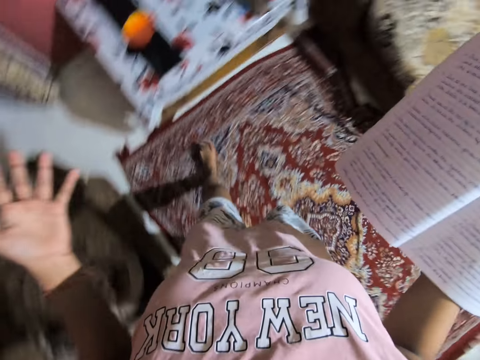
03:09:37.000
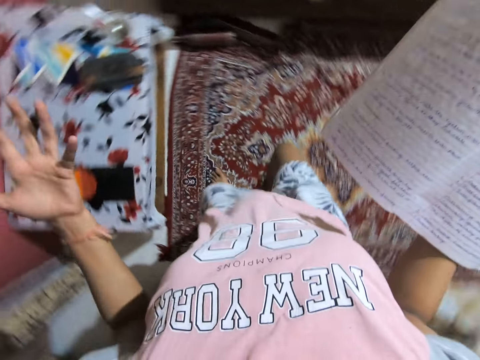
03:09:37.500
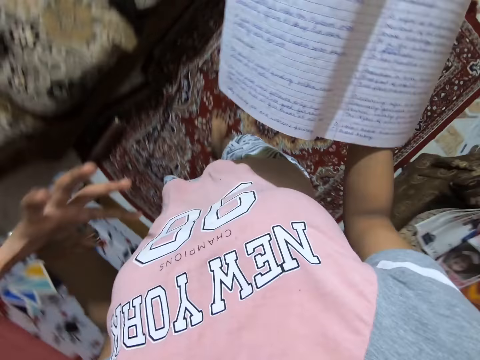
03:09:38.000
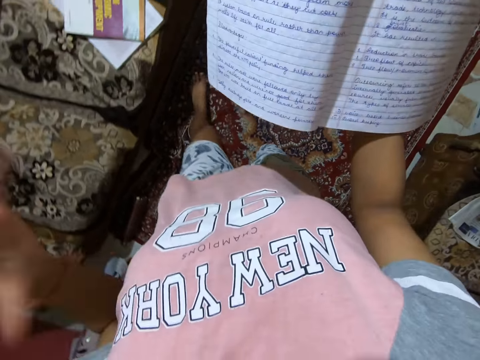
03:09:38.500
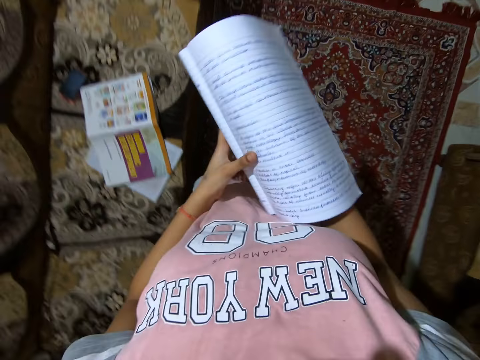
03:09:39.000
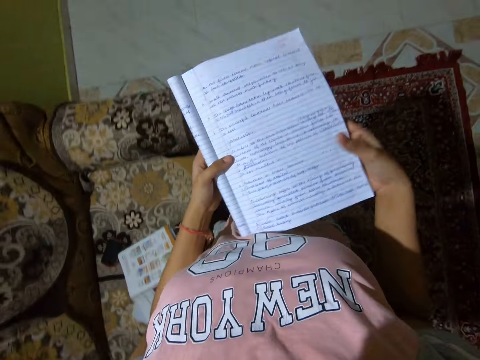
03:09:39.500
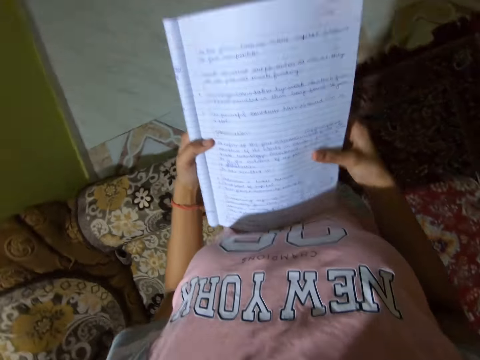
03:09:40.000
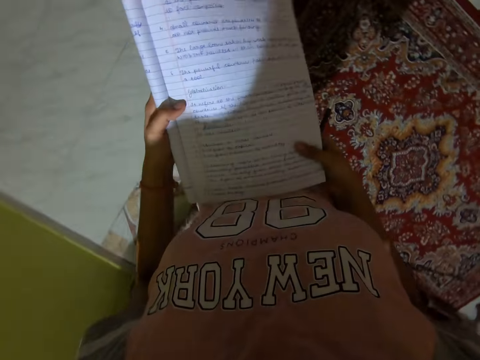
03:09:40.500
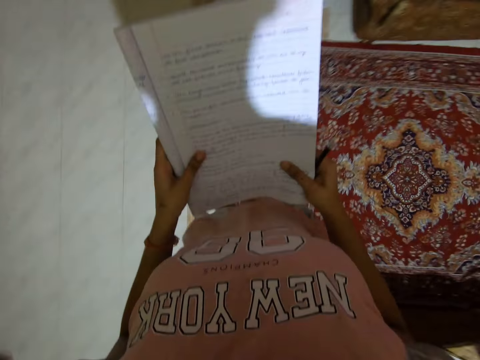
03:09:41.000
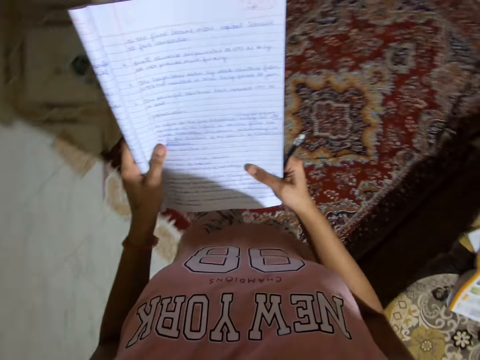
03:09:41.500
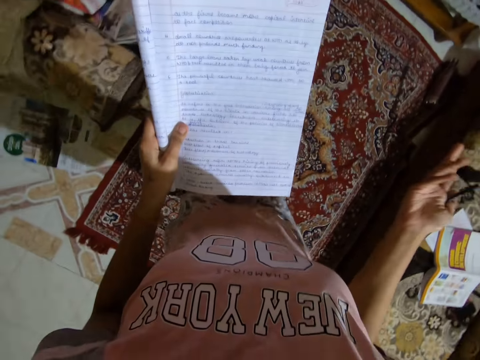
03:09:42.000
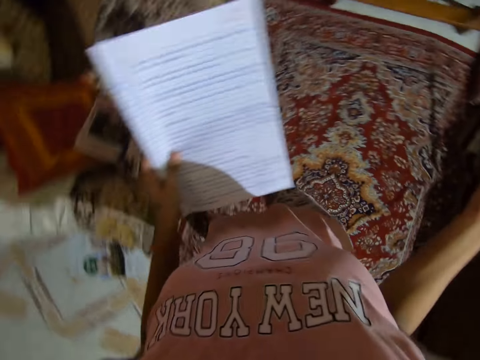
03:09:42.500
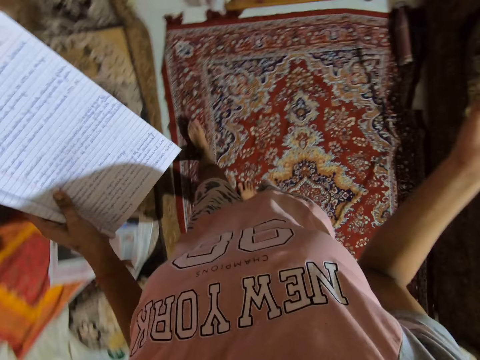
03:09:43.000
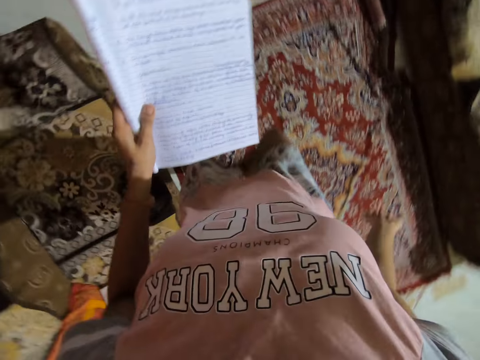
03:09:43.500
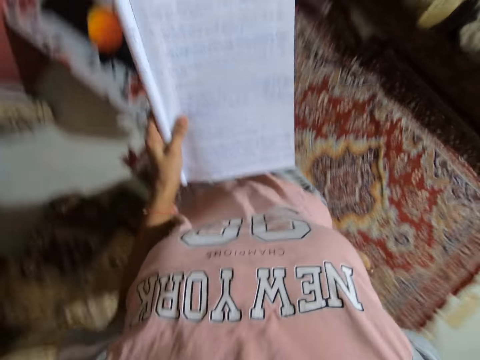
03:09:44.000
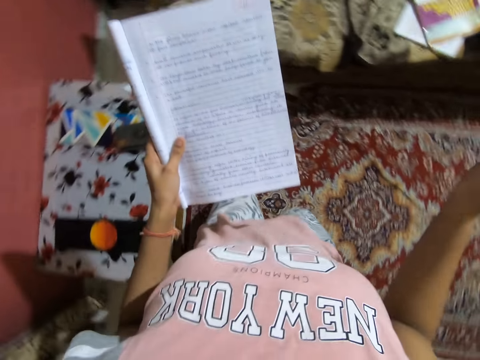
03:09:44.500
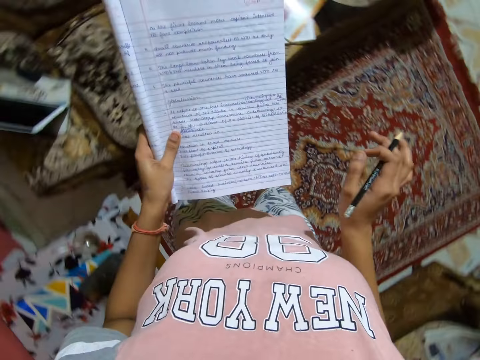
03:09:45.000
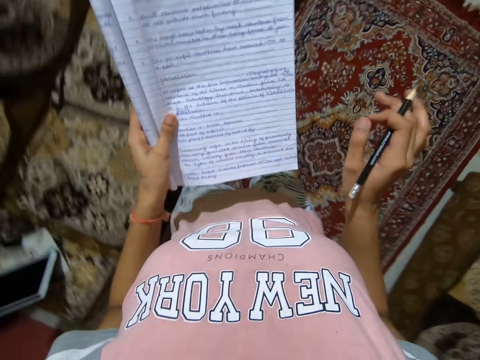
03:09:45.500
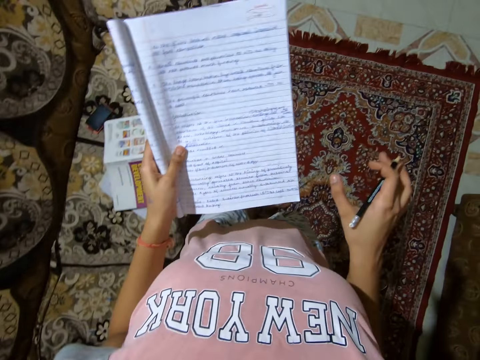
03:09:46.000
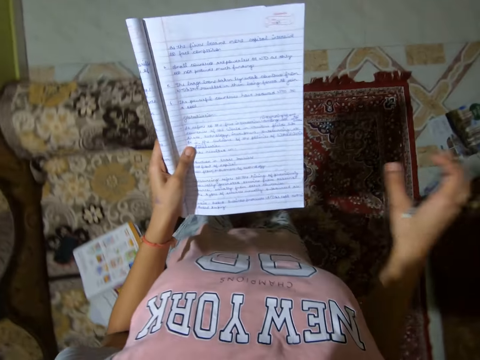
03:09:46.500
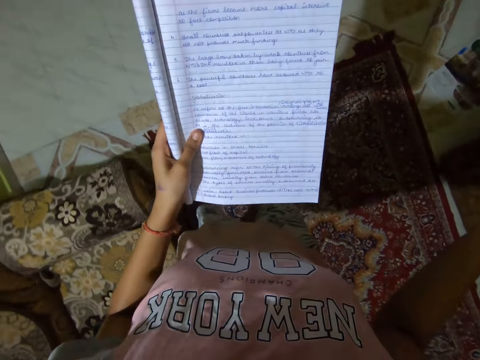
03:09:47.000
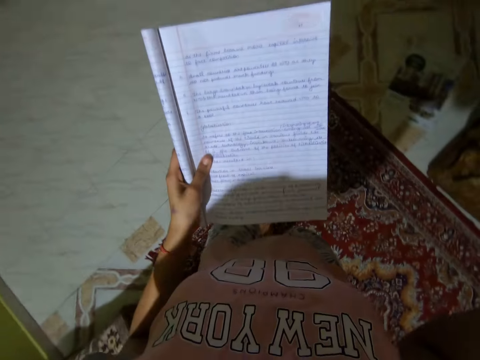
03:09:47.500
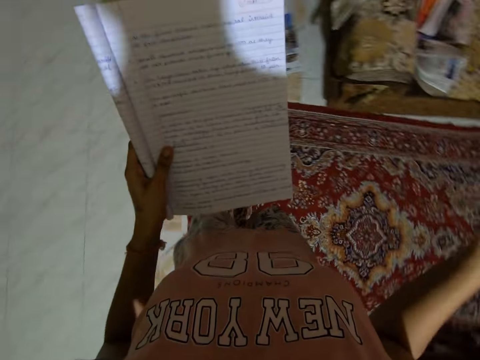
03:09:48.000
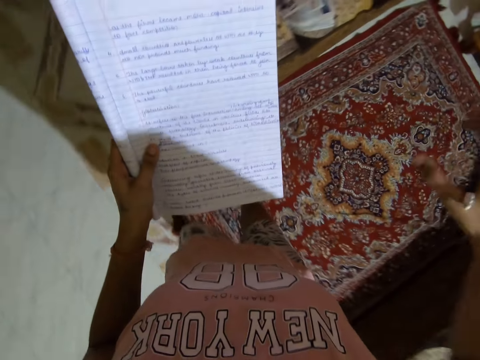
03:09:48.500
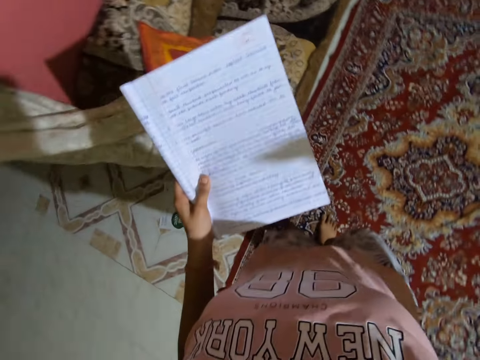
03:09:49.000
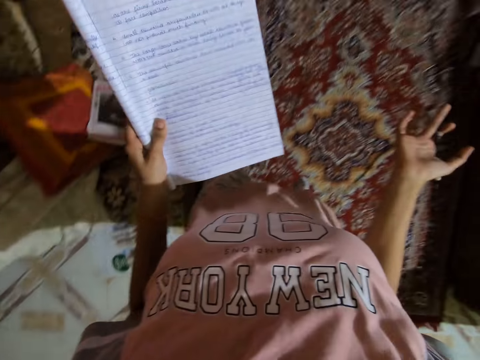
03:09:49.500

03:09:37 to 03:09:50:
The camera wearer folds the book.

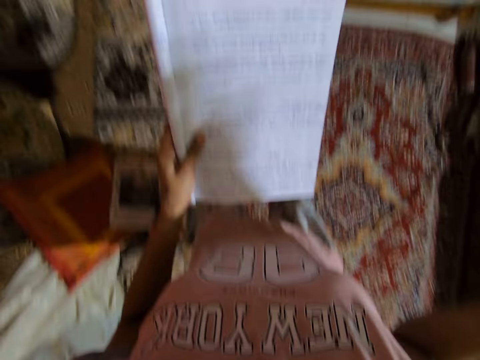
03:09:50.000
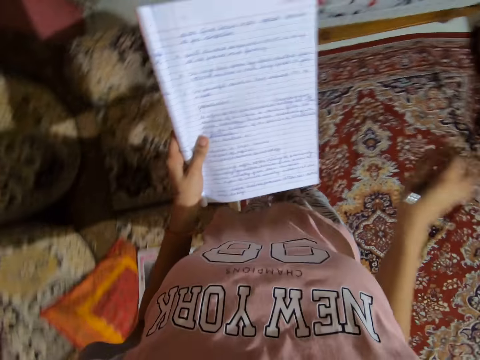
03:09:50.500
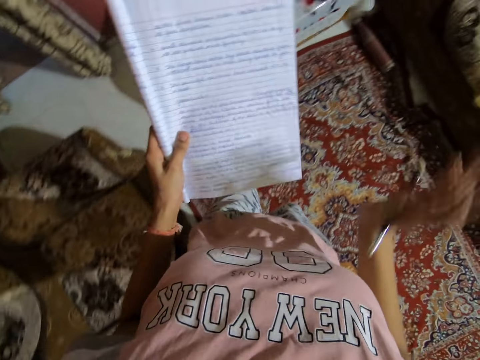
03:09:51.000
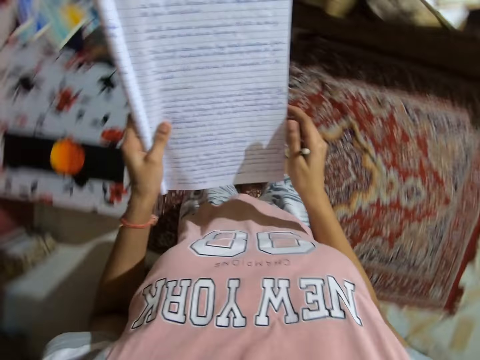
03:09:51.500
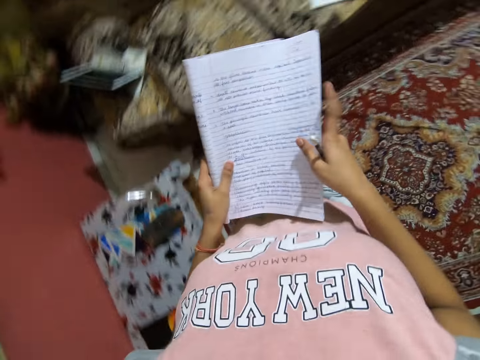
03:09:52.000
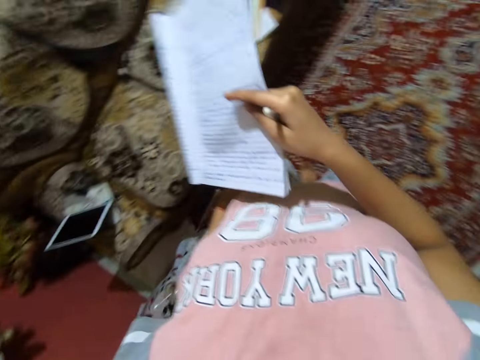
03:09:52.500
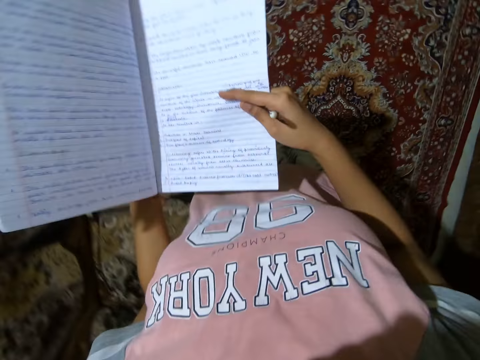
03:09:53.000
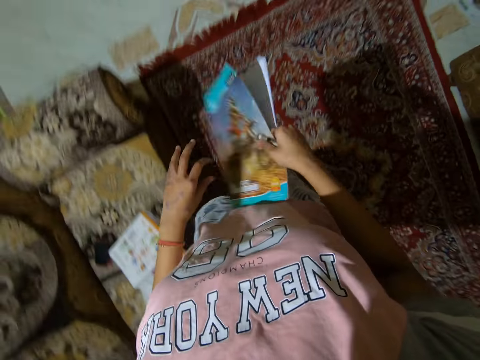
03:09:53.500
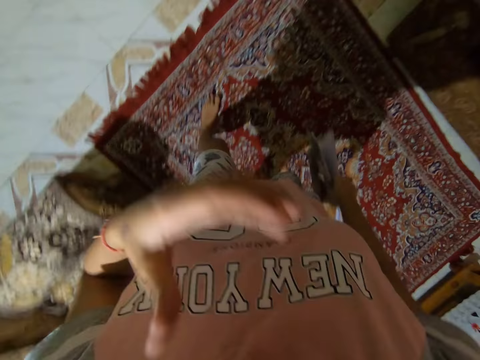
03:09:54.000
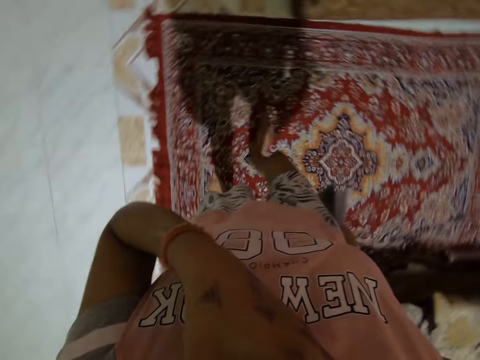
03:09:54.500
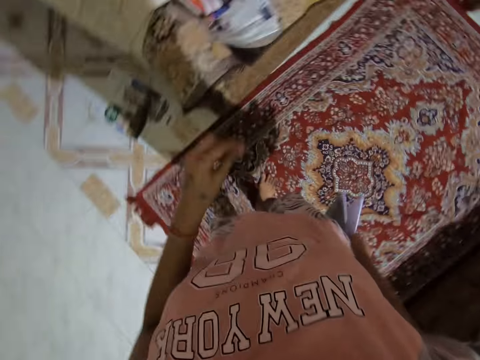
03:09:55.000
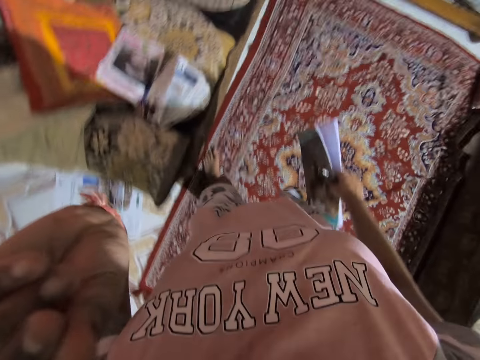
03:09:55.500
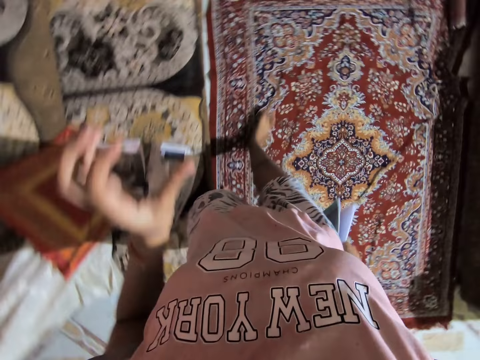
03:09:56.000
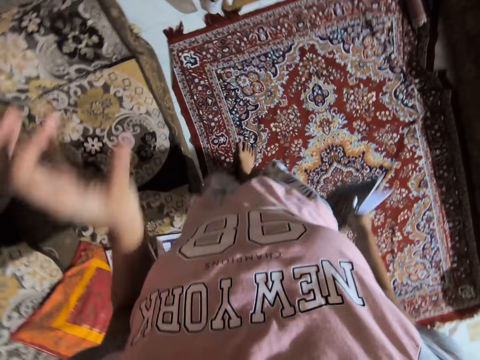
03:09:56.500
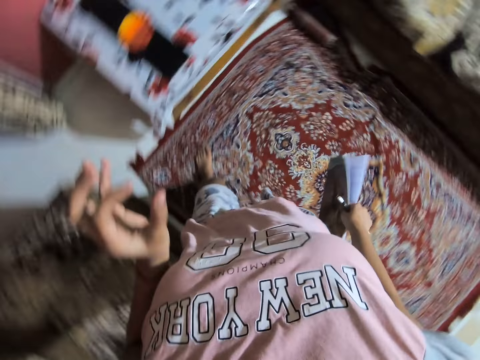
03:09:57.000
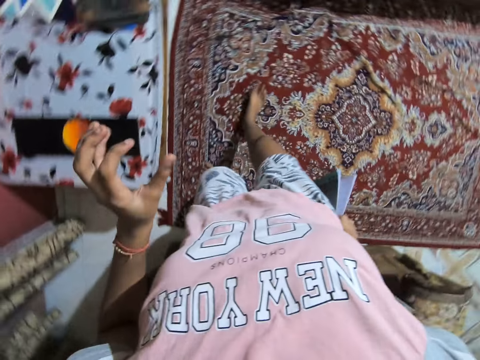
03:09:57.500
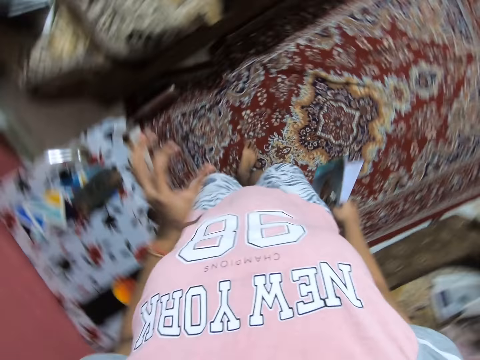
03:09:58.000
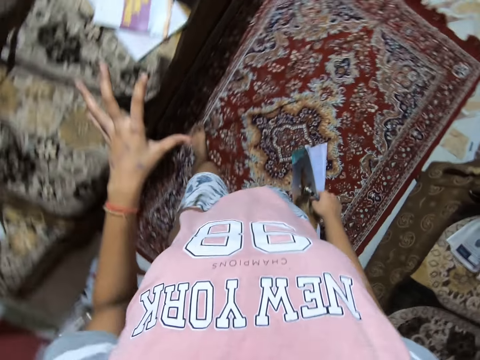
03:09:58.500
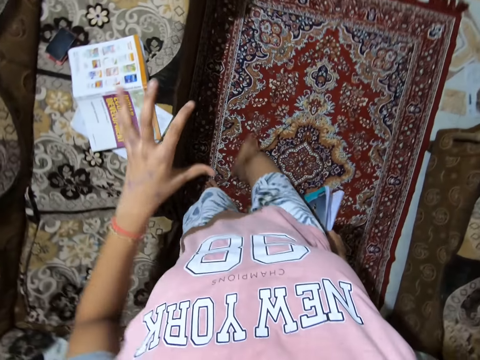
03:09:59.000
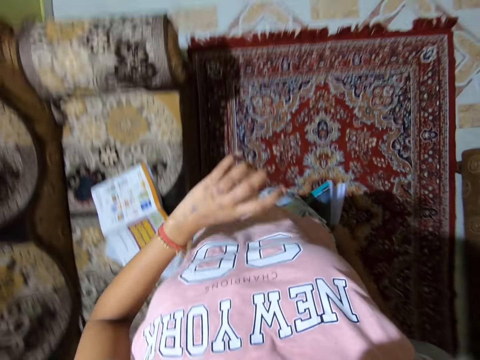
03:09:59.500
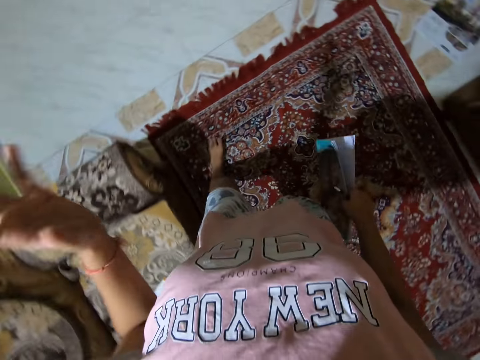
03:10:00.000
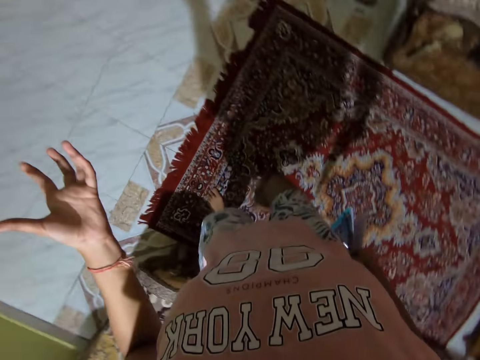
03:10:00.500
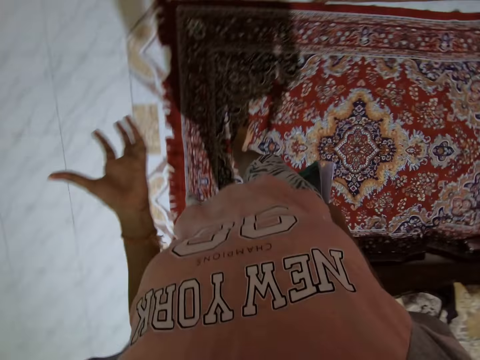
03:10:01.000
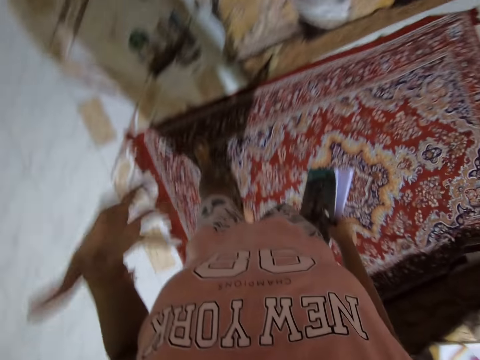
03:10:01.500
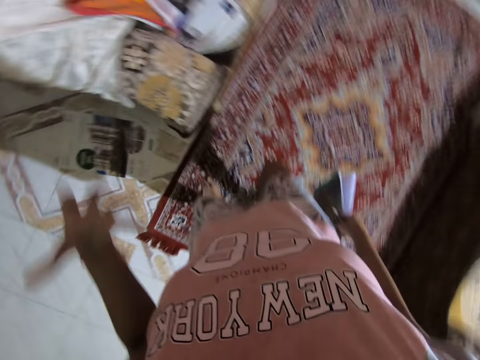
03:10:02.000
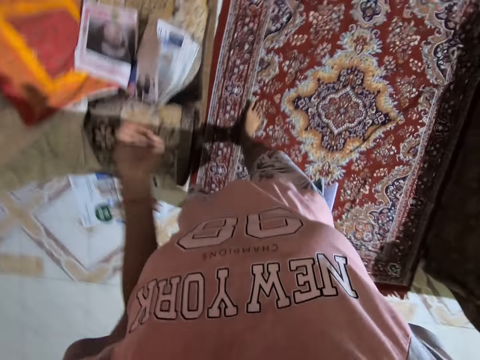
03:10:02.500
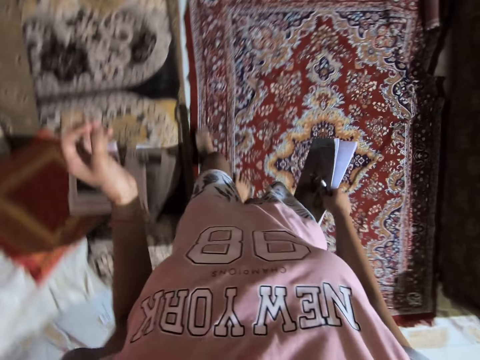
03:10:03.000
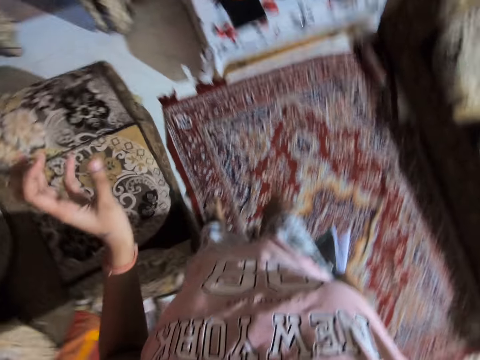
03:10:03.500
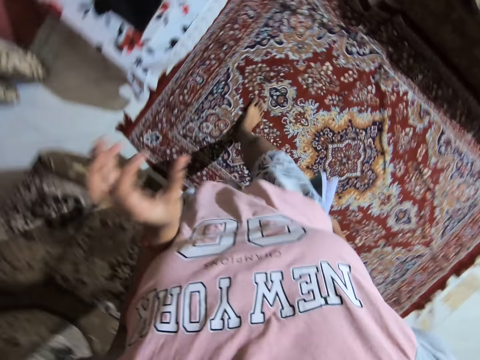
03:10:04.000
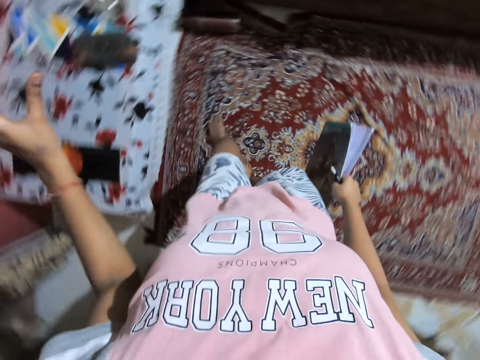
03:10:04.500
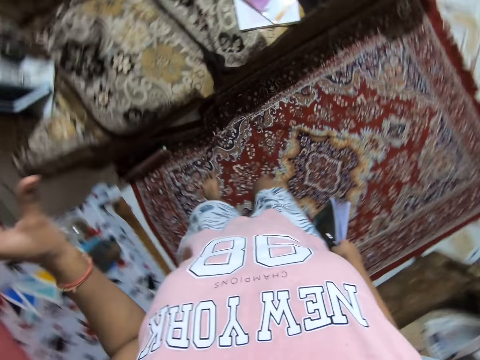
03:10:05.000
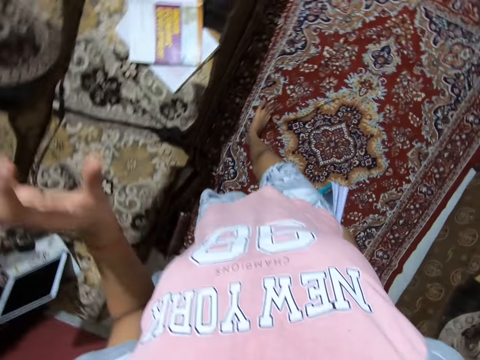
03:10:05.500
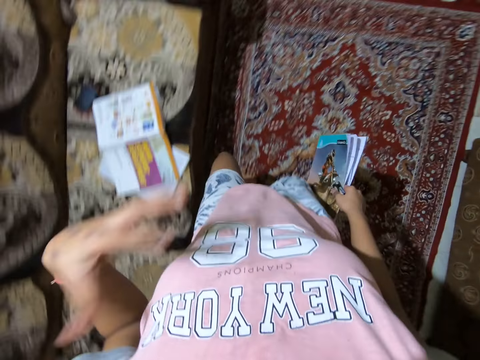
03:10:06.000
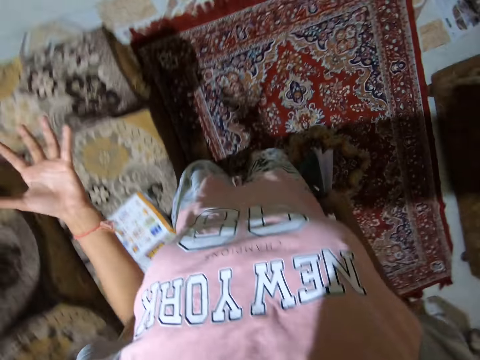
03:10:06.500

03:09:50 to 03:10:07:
The camera wearer closes the notebook. She touches her face. She moves her hand. She walks around the room.
